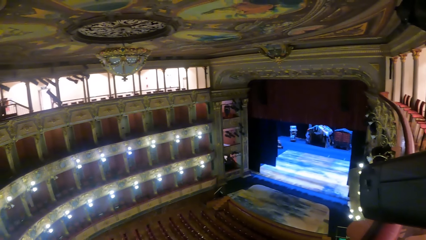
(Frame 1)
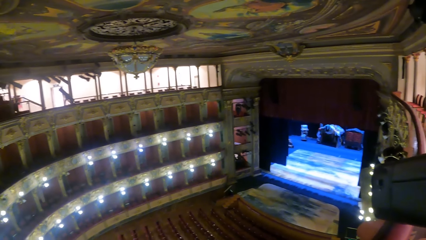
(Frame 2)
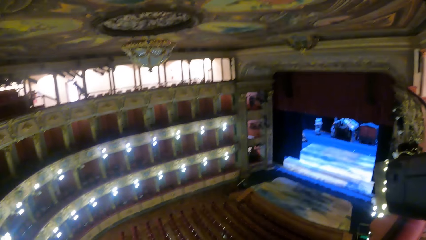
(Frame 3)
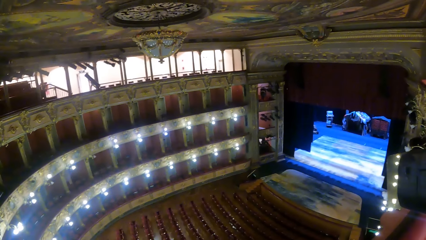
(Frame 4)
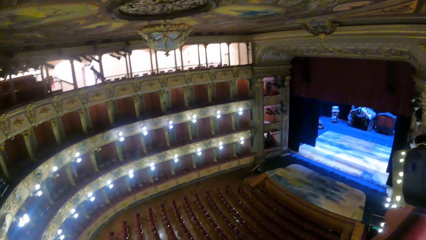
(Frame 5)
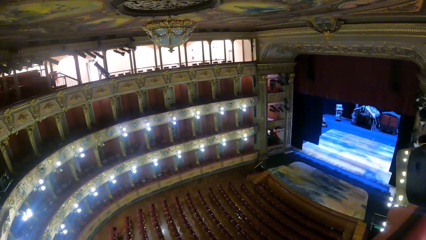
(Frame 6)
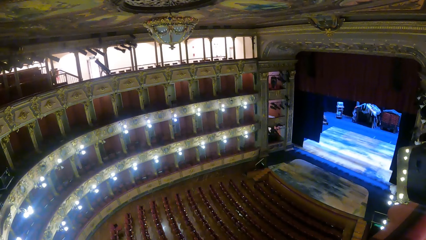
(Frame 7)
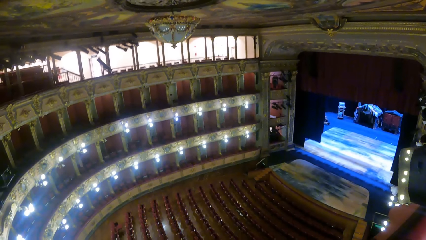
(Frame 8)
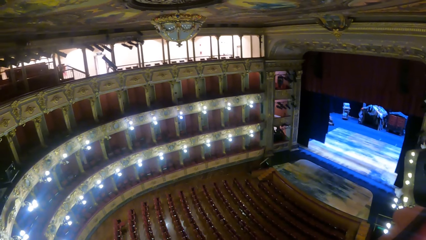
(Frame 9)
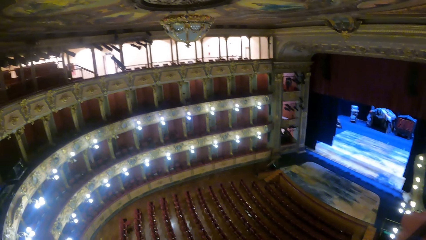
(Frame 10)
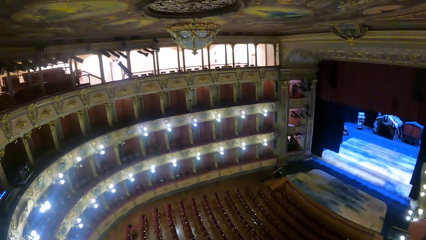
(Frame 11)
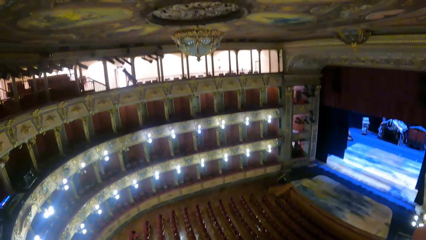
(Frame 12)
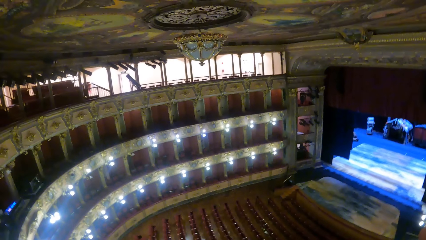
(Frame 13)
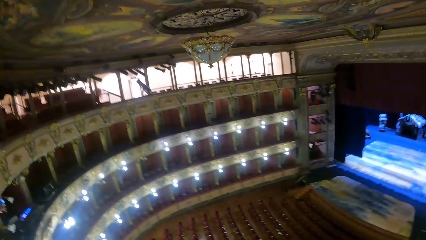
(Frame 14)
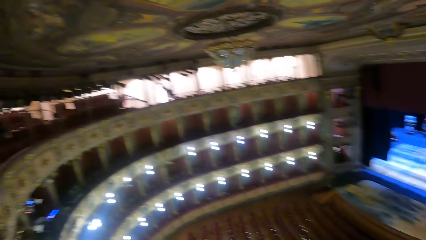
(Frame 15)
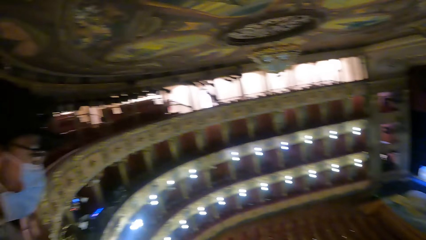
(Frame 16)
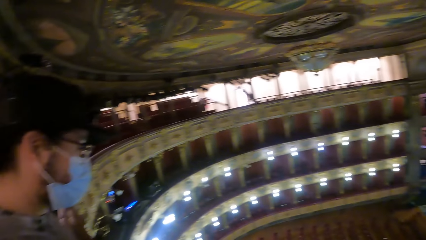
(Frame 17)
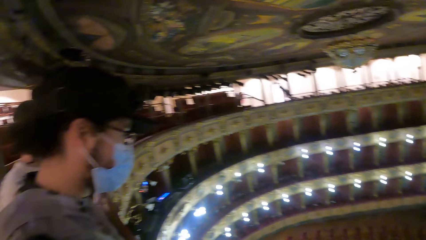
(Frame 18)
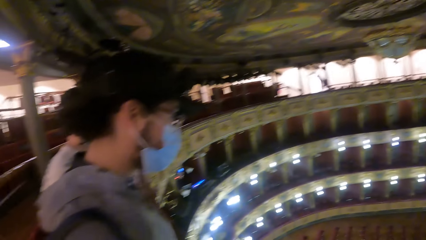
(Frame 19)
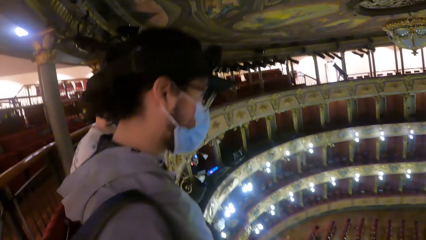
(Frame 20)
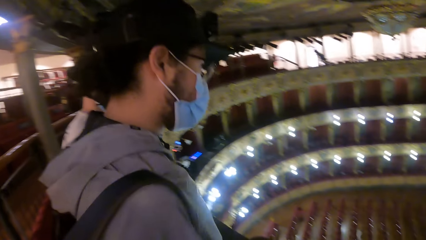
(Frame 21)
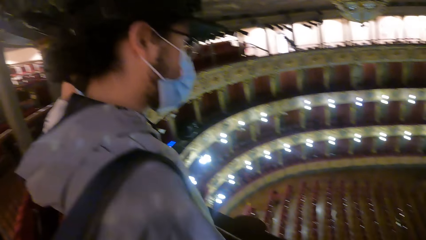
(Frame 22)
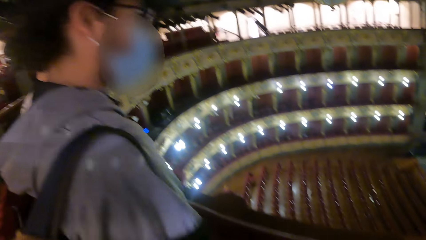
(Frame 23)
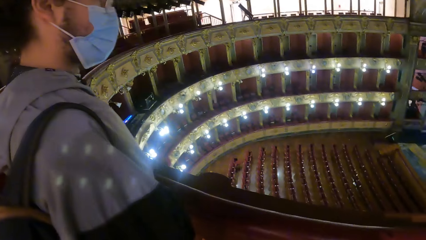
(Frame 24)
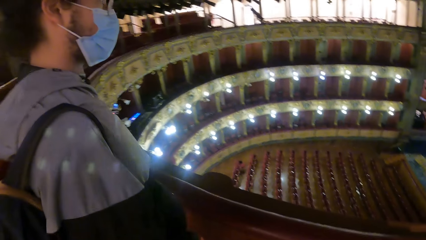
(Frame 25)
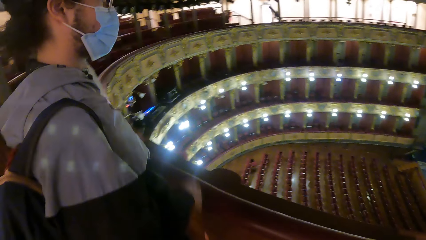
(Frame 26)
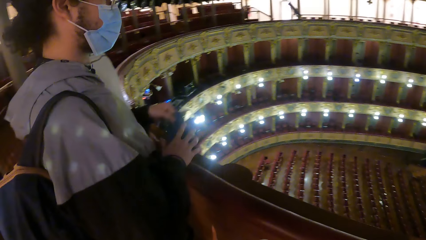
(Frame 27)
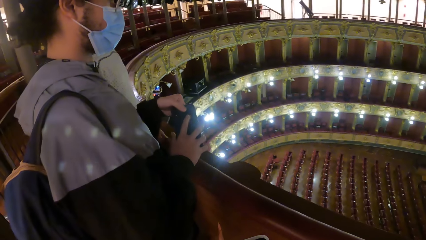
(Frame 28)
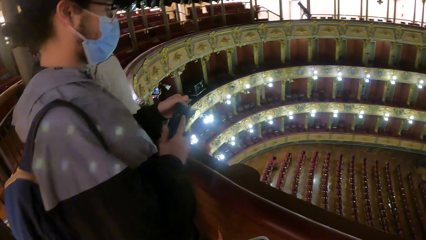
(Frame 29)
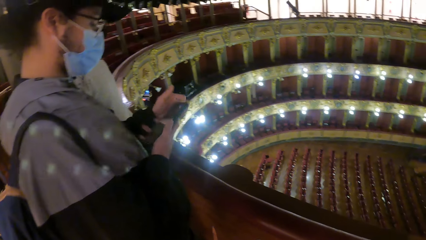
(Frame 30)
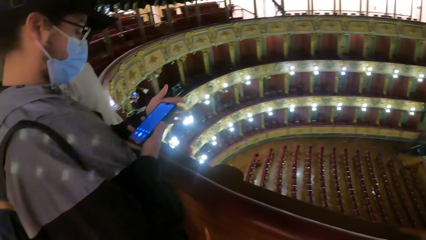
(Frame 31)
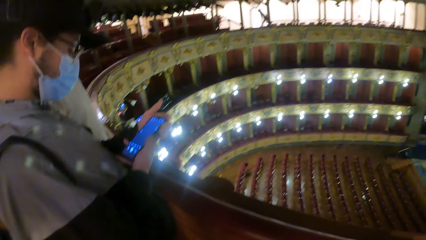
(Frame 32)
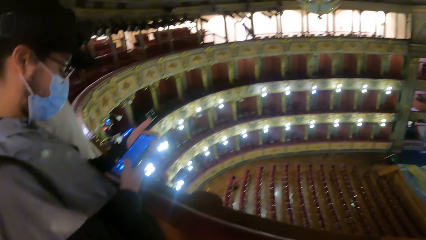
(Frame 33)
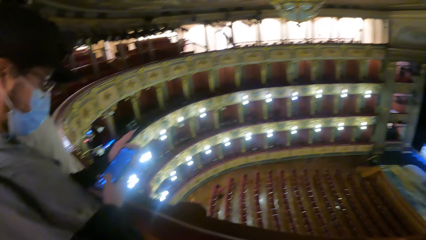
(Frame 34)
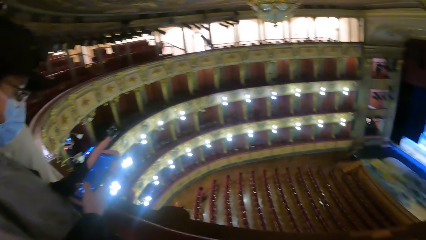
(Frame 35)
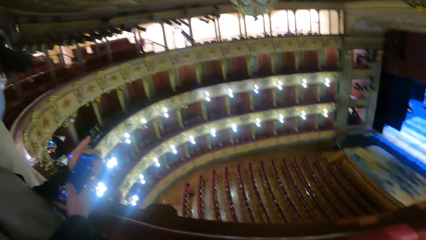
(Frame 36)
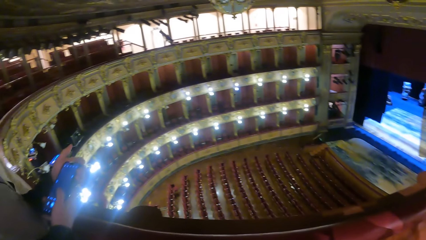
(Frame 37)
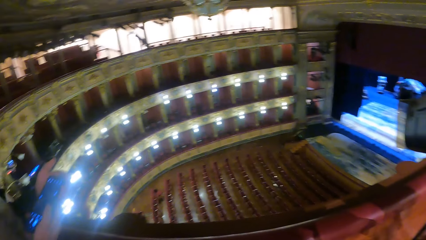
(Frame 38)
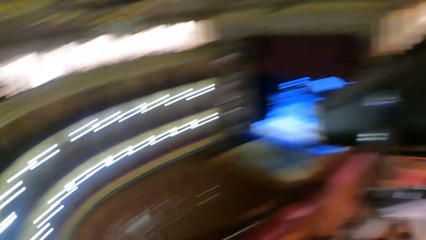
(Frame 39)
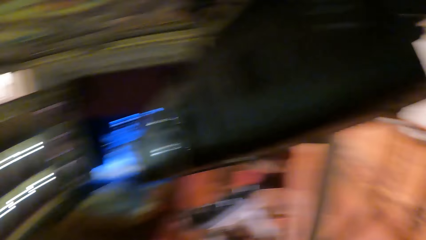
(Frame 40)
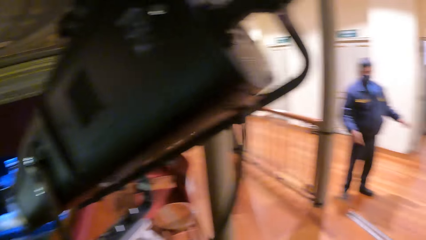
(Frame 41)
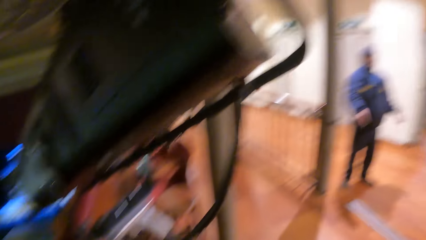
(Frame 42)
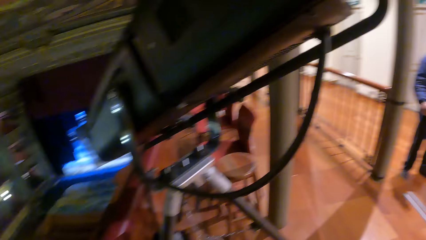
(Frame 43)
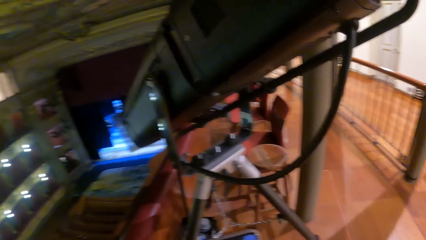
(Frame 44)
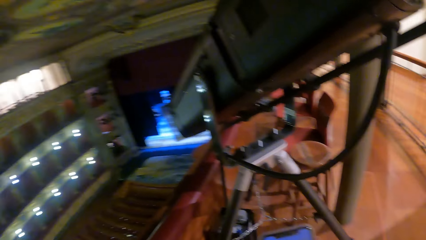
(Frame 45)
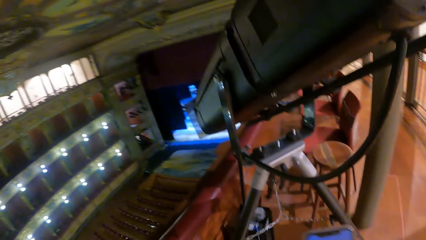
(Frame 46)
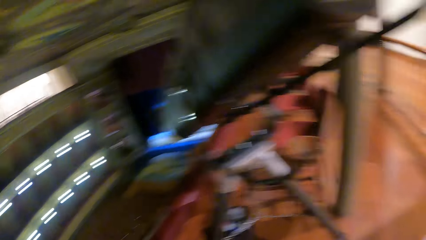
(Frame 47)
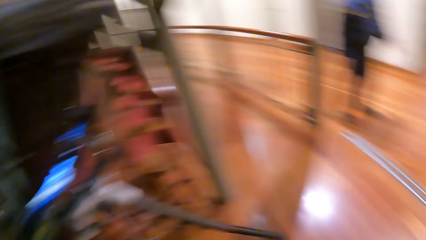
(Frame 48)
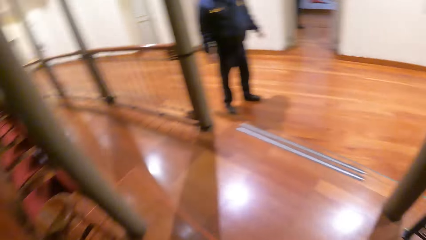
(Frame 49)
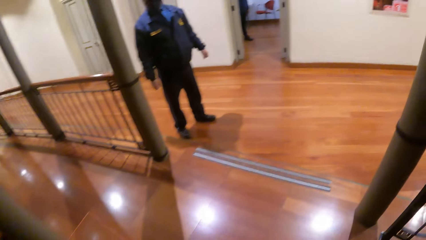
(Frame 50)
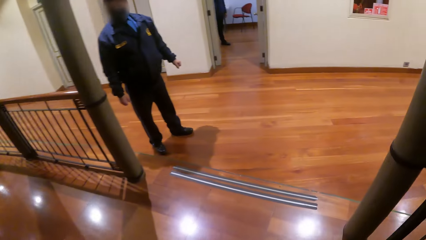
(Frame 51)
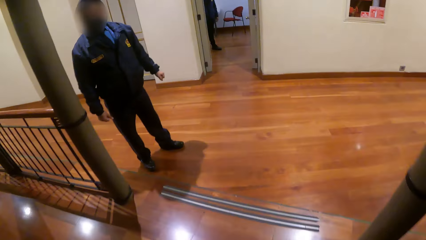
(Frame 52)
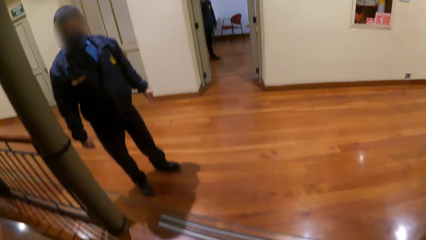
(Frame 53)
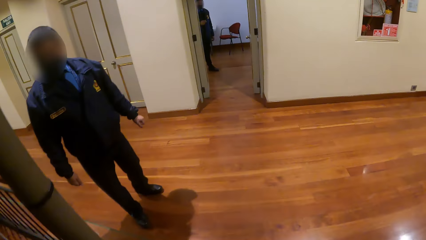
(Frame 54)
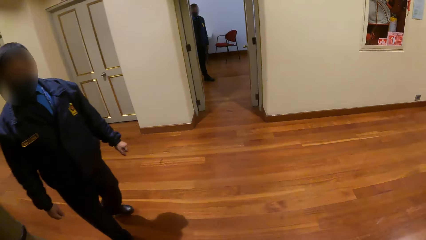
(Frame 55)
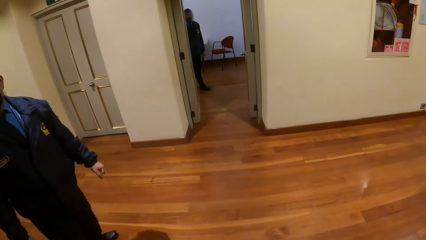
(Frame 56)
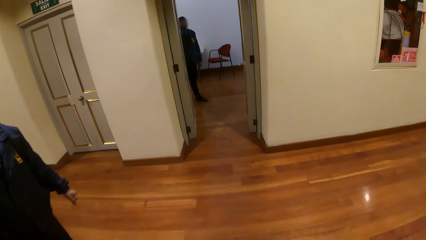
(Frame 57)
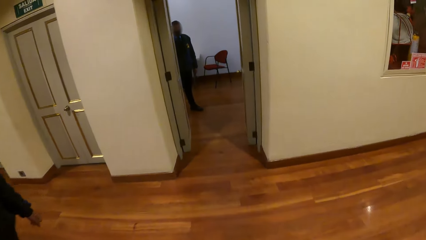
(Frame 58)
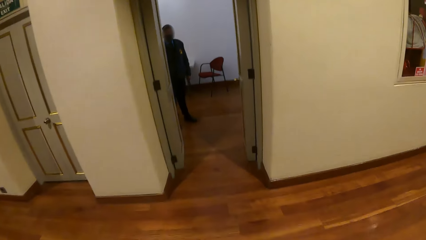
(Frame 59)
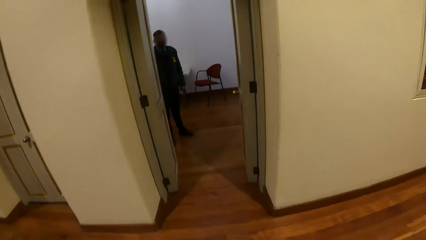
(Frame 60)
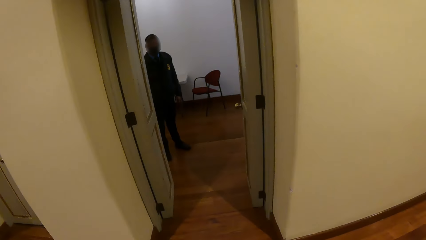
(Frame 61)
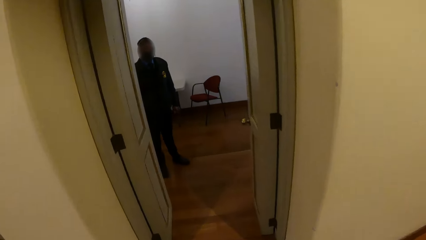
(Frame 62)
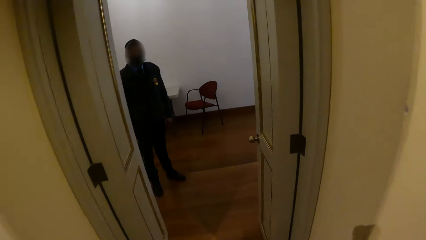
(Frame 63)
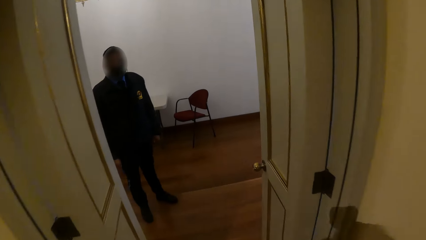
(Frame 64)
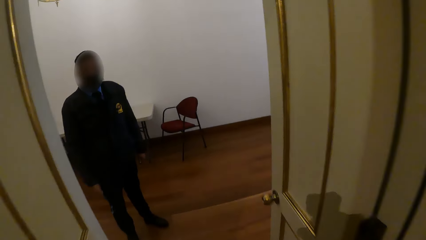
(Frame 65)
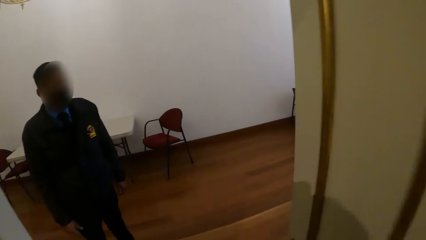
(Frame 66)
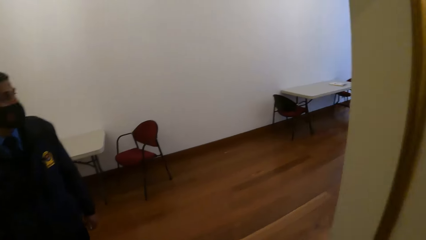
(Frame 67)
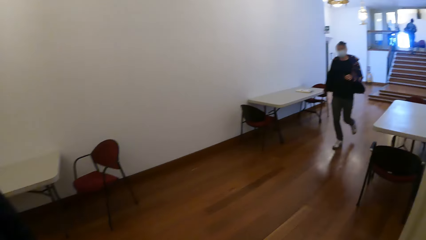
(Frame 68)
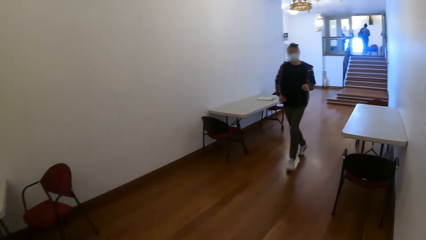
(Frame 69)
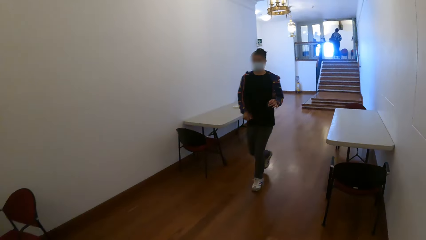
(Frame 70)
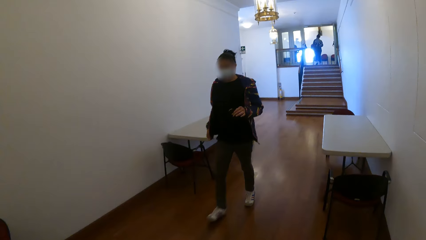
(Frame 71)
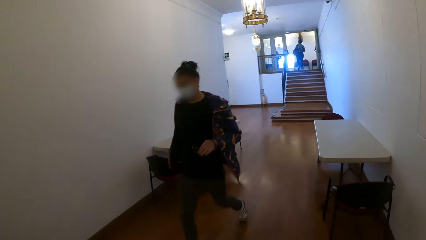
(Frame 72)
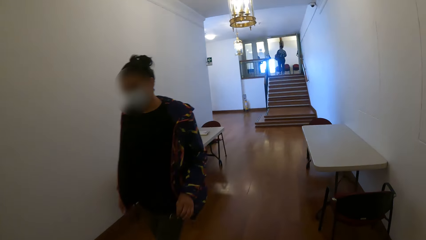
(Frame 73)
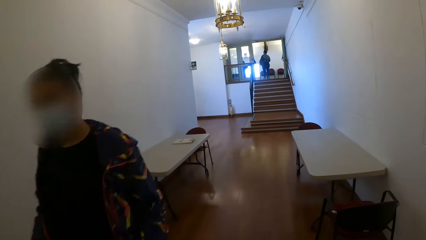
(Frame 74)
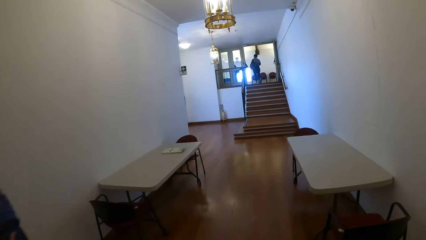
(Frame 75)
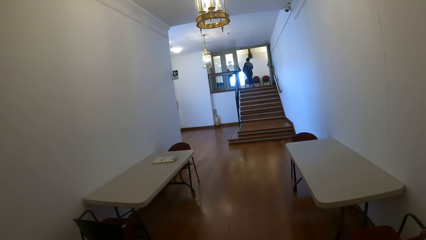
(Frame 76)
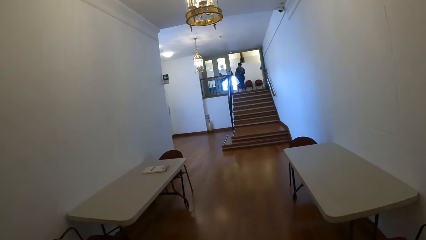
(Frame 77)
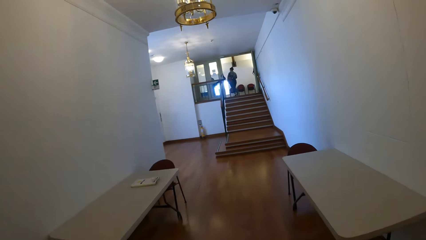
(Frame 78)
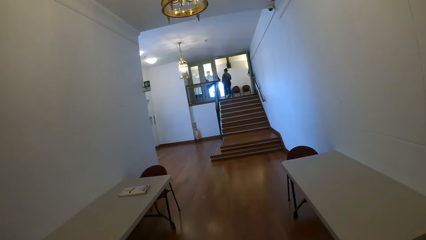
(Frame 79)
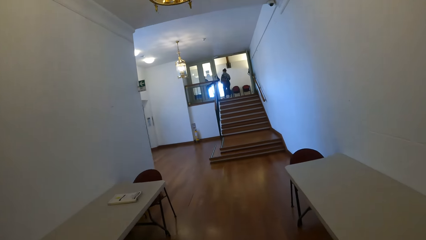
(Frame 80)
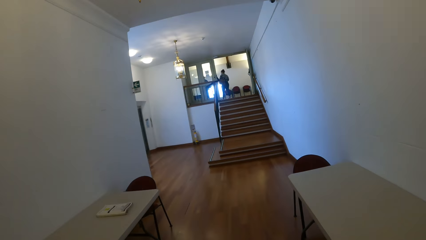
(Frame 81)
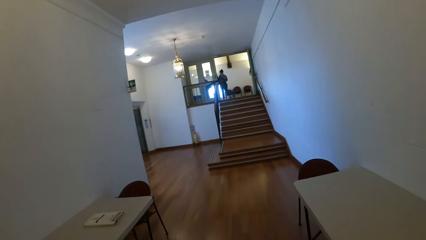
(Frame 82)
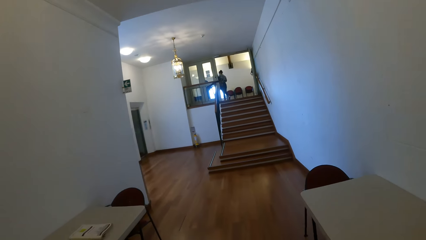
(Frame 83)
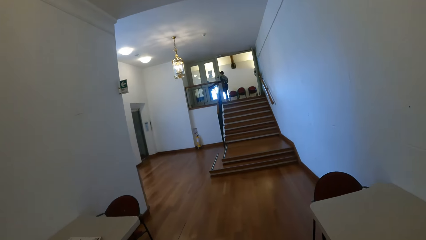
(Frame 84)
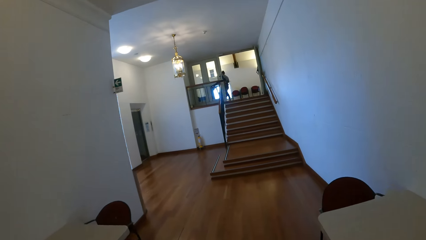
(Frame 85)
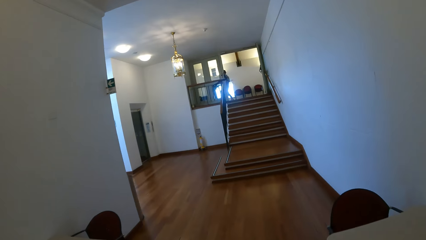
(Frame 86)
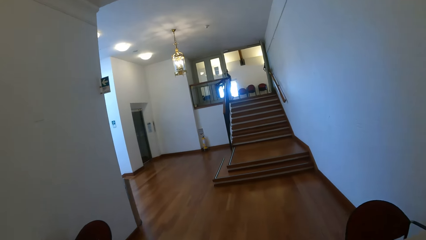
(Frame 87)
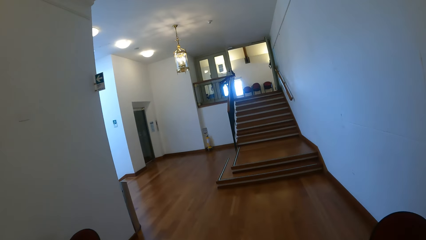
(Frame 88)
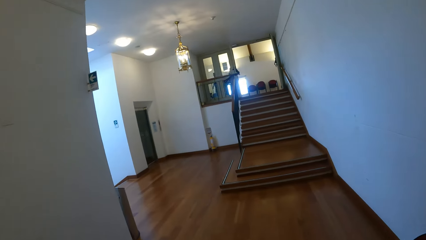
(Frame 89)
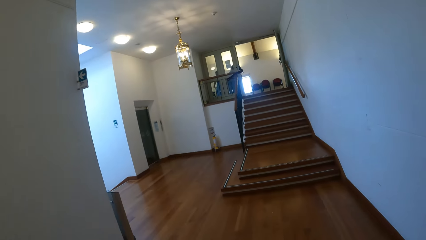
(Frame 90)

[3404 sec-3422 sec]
A man looks around. The man holds a phone with both hands. The camera wearer walks around.
